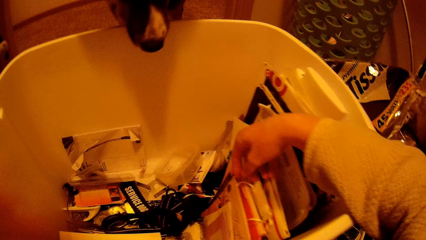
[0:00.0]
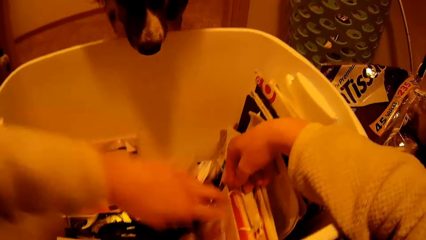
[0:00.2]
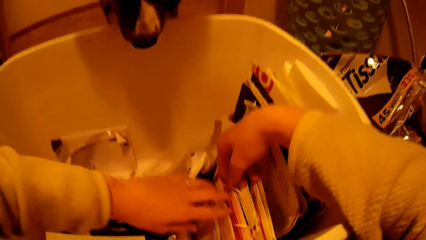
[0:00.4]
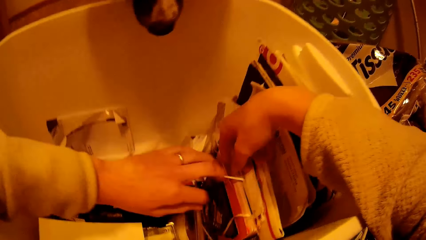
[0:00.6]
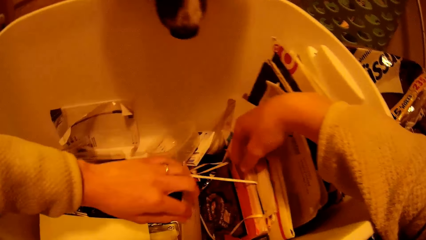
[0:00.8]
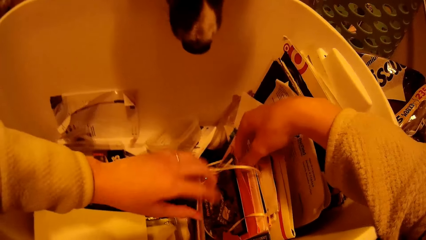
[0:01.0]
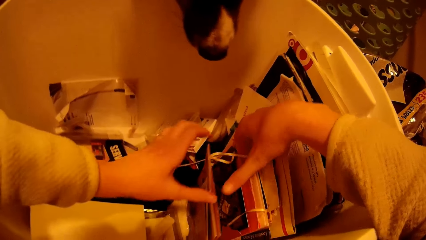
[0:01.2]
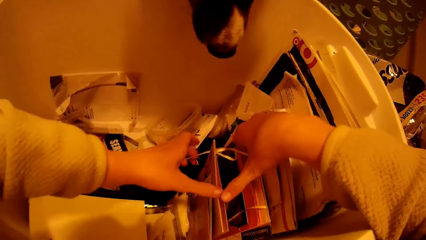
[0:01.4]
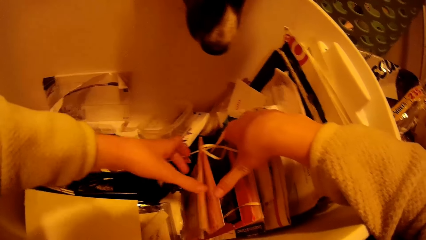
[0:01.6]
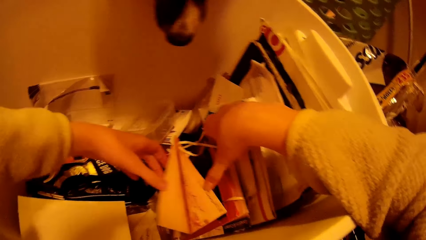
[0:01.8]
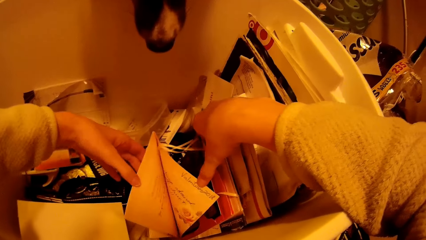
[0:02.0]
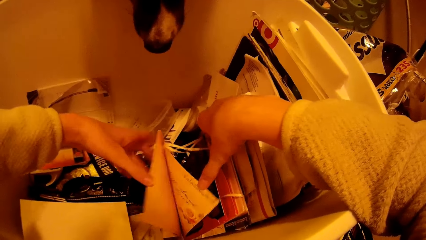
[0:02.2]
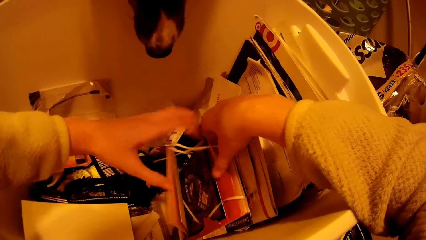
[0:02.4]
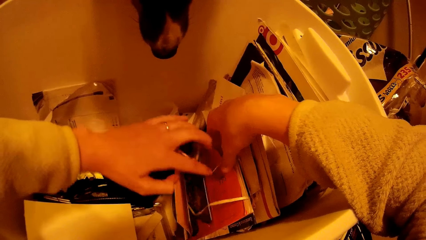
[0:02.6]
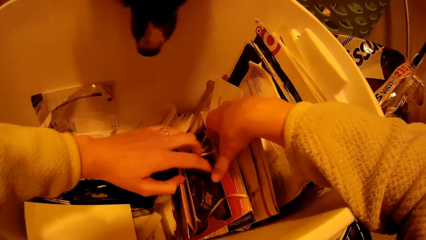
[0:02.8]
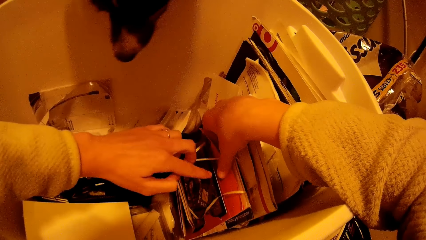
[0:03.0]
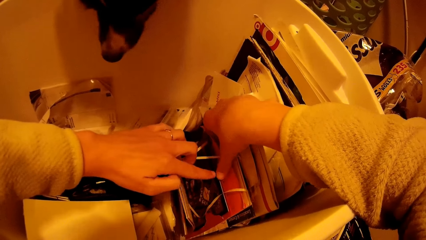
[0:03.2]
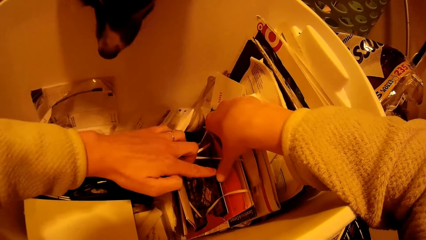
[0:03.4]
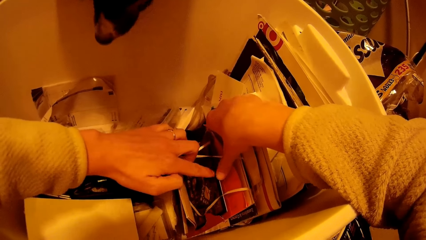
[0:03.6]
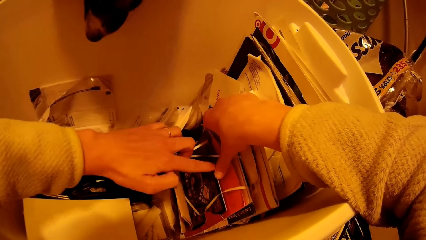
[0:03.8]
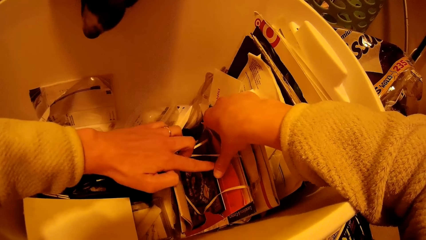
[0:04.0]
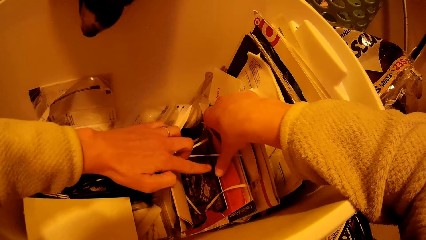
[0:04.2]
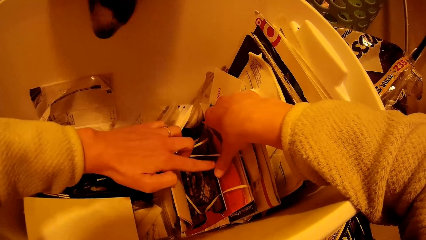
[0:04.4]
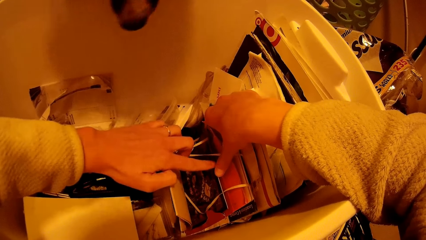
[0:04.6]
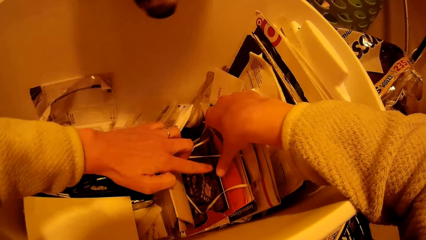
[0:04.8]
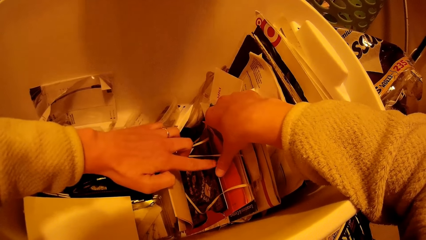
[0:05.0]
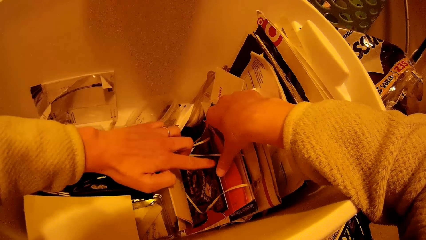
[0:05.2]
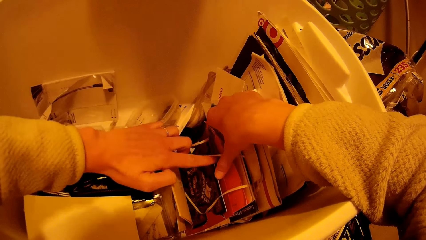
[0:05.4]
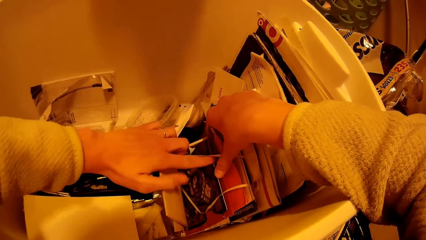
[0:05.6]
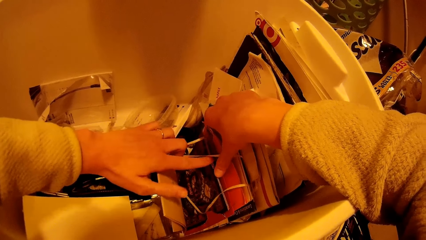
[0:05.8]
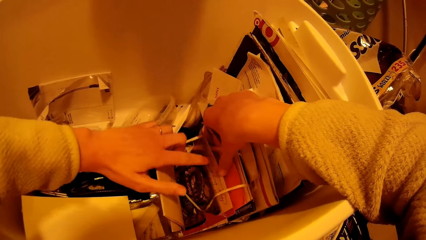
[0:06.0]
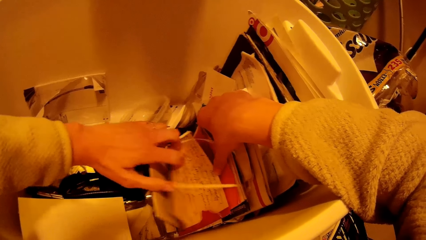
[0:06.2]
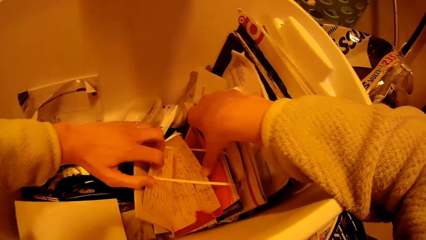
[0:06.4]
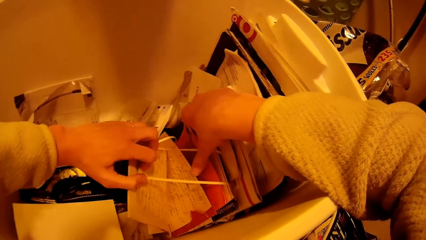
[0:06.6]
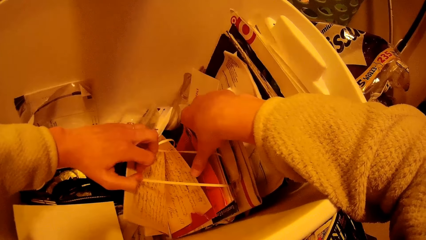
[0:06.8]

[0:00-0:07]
A dog peeps into the container. The camera wearer searches the container with papers with her hands. She selects a file from the bucket.

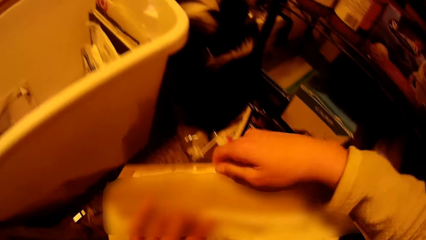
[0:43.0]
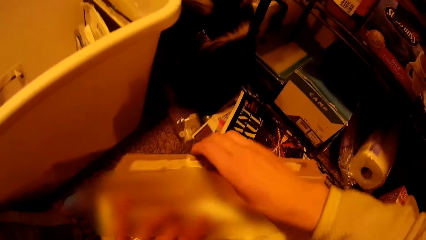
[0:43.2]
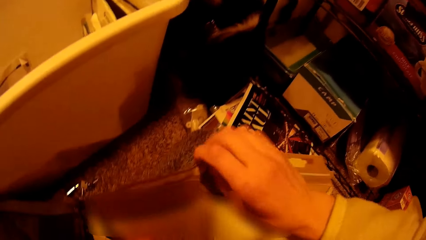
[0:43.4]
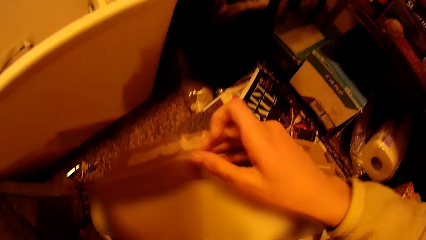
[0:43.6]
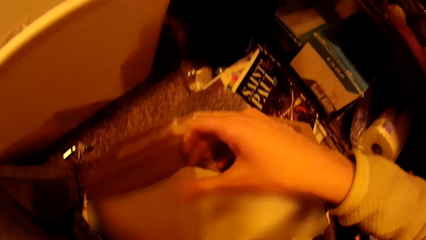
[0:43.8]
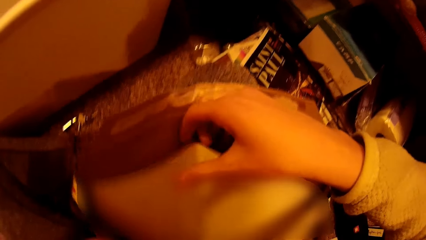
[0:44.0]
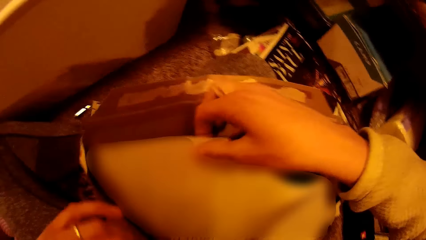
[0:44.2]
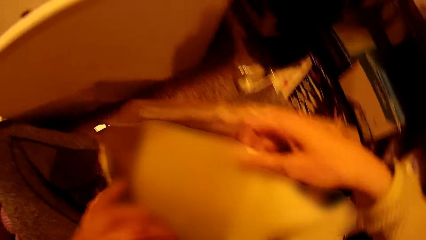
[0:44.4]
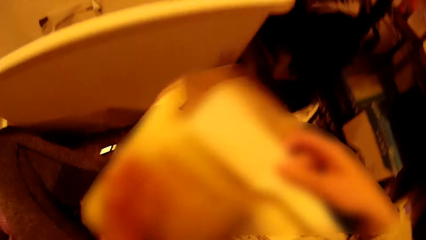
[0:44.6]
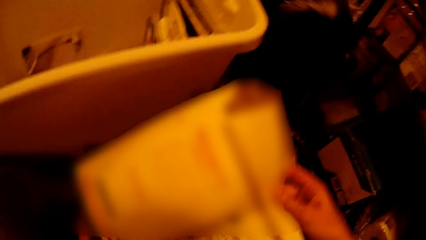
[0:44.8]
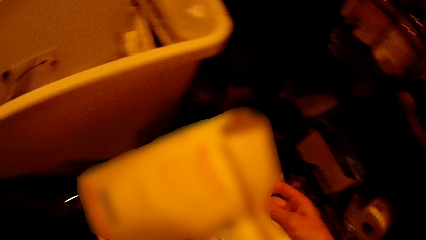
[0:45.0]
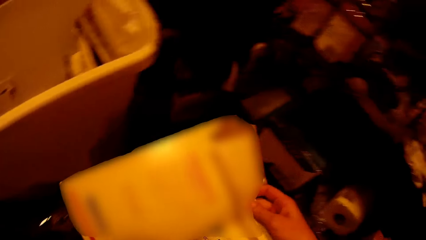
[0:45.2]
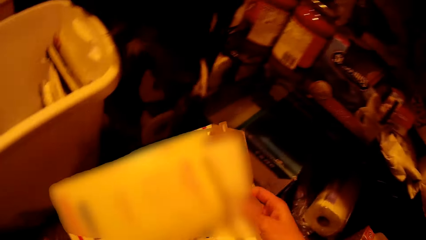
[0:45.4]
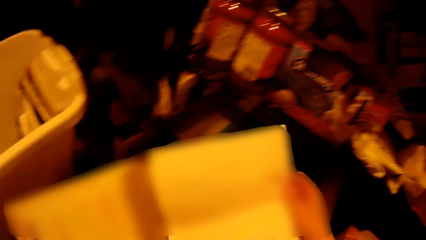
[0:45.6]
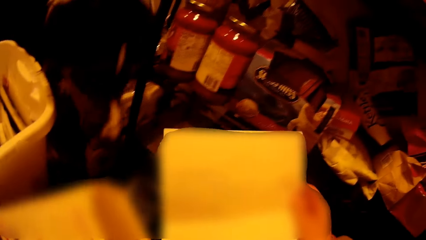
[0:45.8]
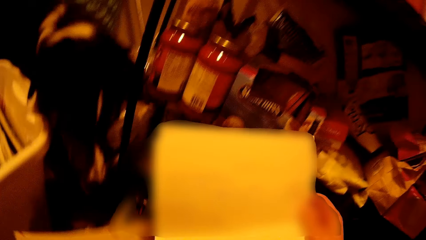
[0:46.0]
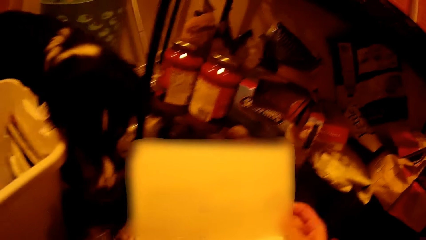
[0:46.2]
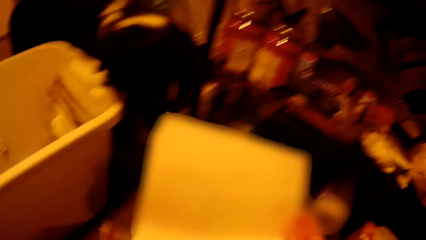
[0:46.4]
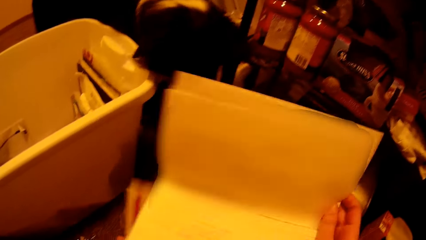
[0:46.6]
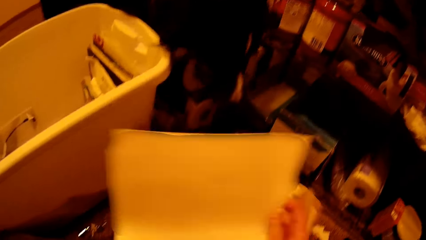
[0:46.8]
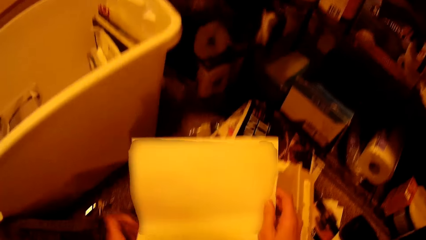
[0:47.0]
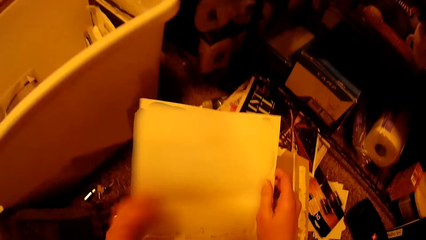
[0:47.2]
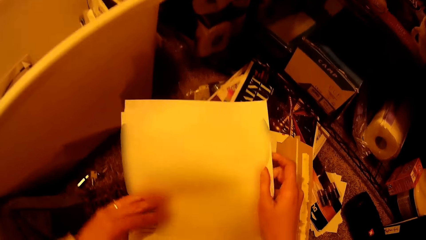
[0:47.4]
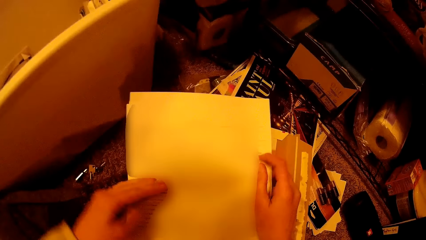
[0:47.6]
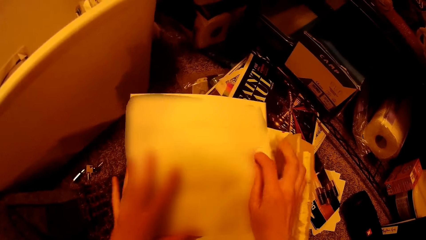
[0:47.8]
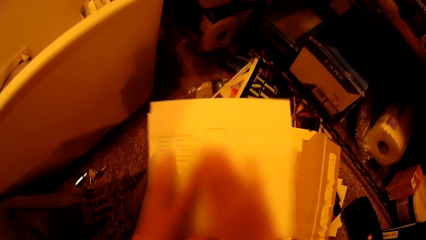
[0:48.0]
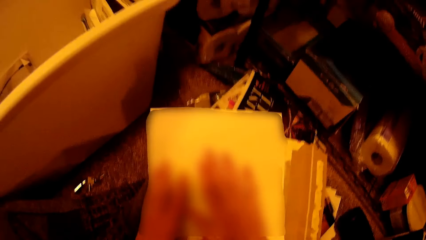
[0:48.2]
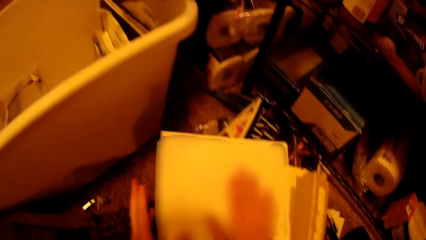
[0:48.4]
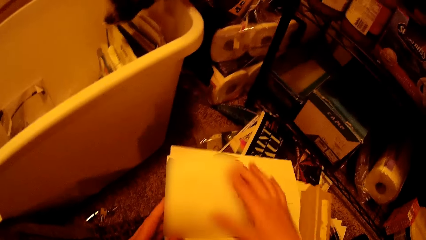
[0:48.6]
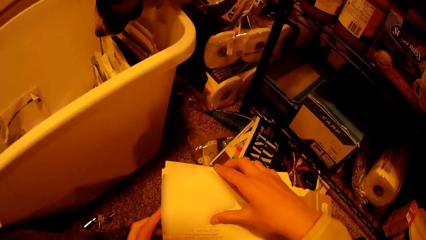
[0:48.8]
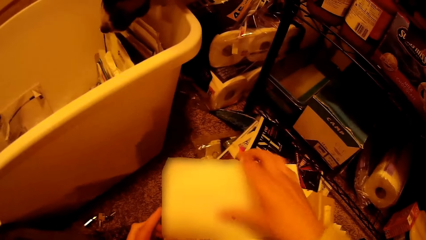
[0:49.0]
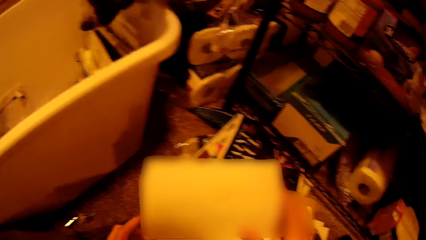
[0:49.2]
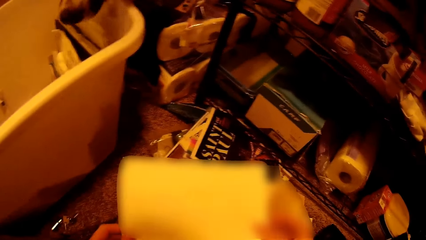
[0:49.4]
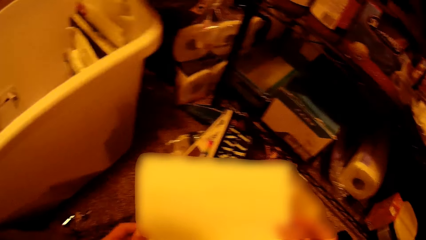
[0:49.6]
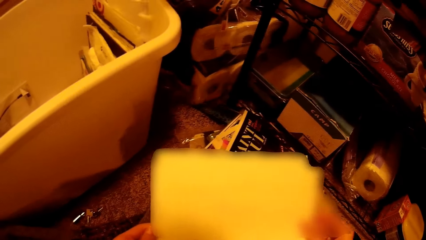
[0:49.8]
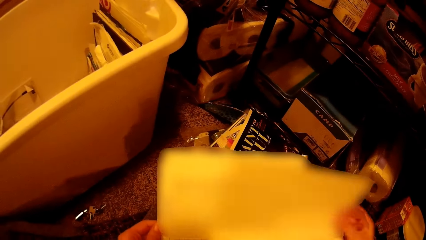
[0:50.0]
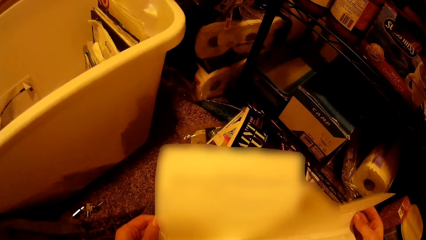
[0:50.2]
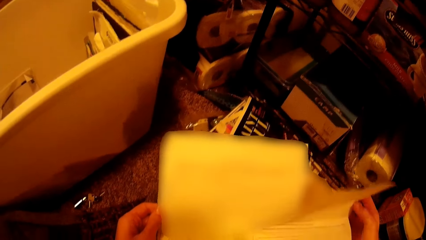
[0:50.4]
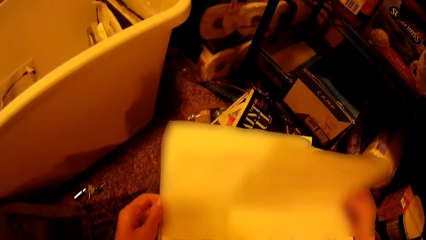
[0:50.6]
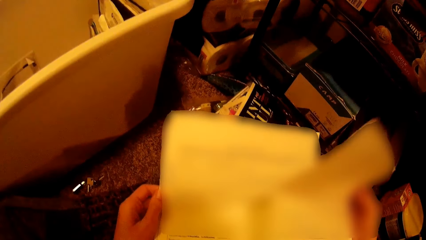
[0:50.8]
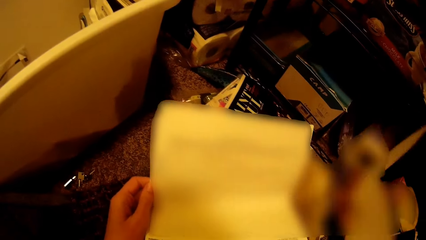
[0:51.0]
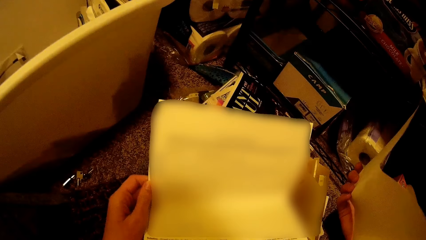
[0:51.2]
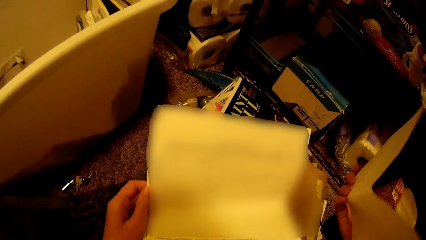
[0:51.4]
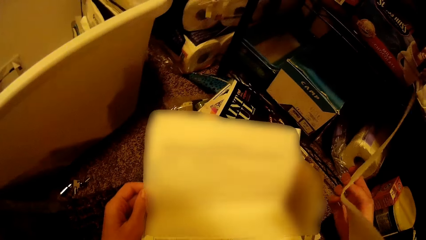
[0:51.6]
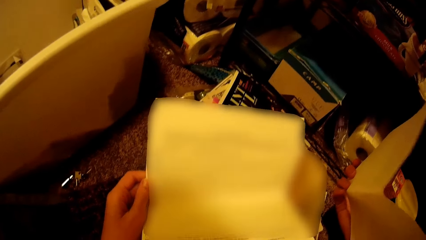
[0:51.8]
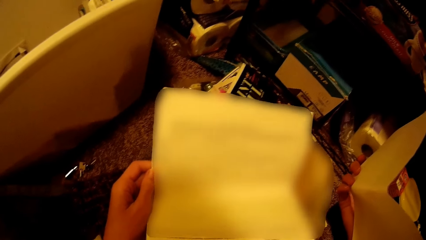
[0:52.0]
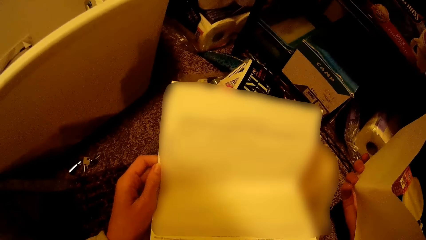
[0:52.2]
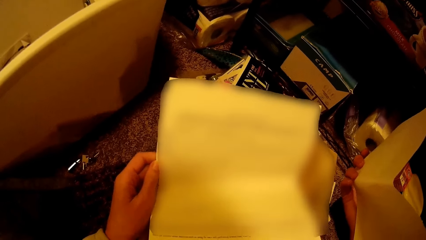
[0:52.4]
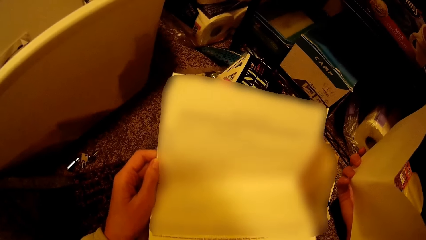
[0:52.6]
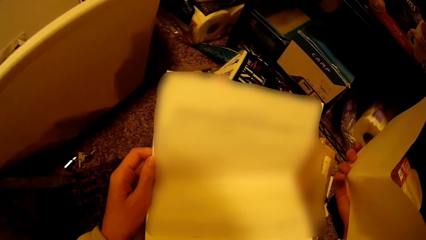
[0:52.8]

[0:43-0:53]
The camera wearer removes some forms or papers from the envelope. They check through the papers. They hold a form by the right hand.
